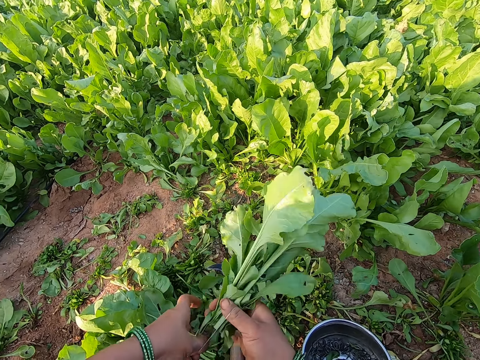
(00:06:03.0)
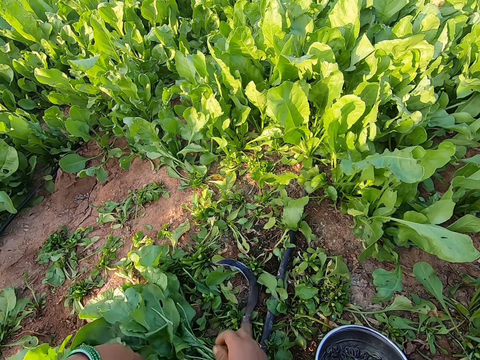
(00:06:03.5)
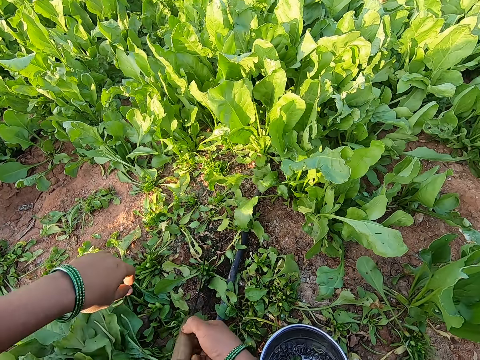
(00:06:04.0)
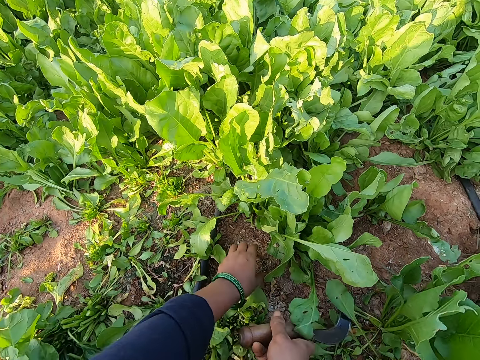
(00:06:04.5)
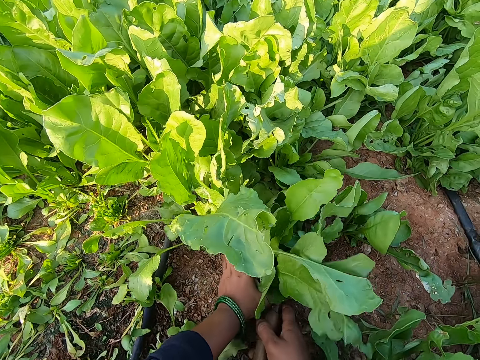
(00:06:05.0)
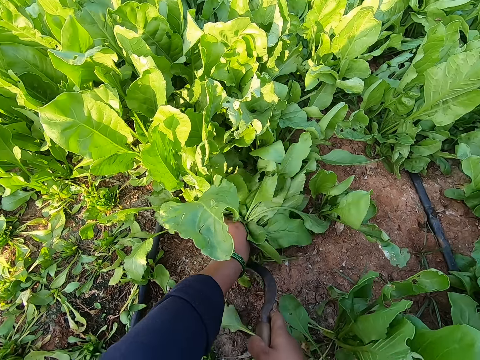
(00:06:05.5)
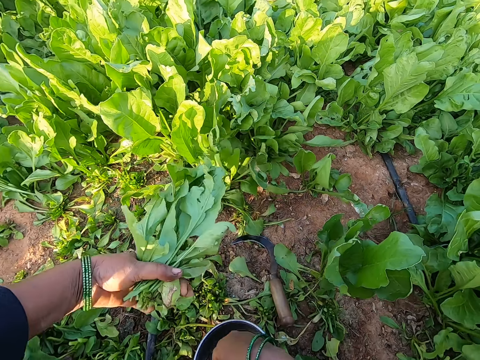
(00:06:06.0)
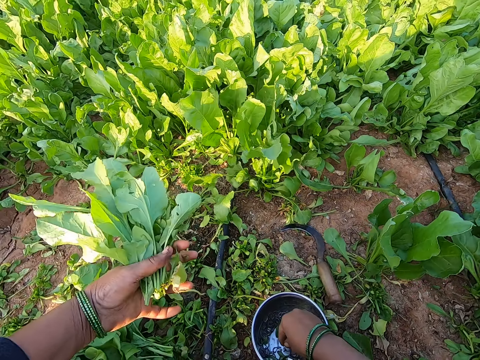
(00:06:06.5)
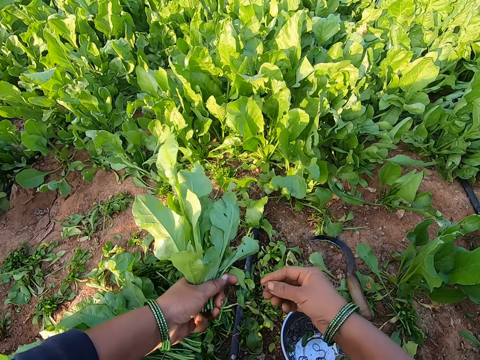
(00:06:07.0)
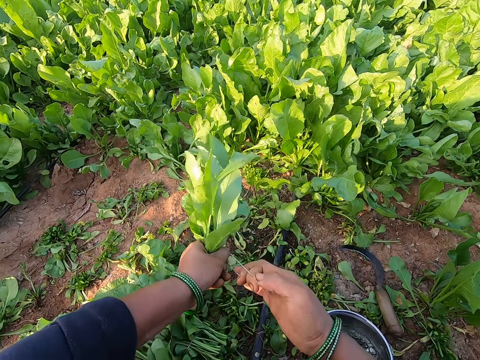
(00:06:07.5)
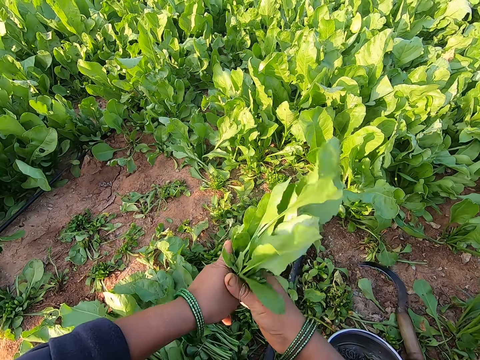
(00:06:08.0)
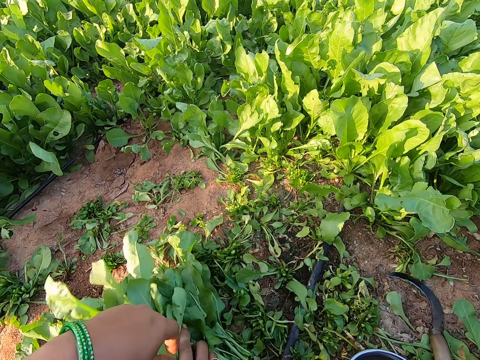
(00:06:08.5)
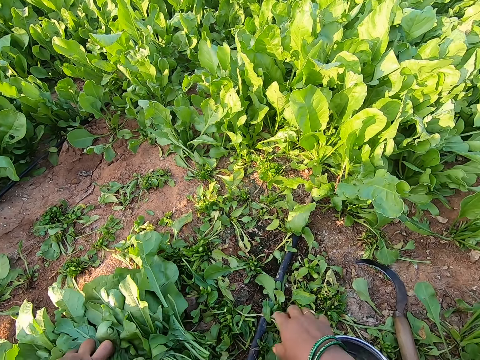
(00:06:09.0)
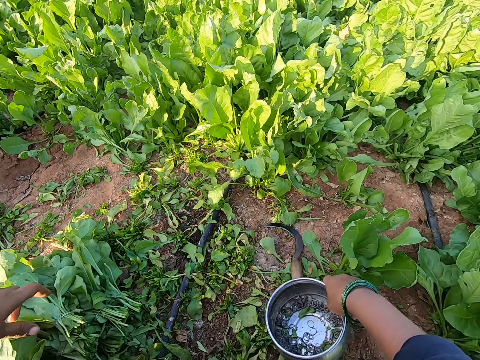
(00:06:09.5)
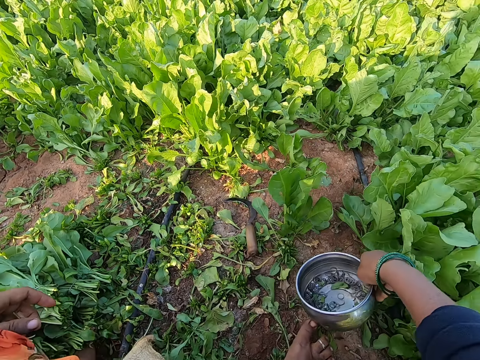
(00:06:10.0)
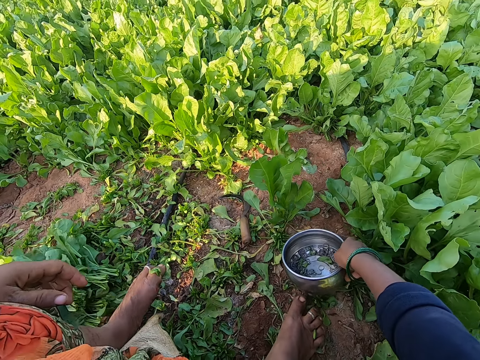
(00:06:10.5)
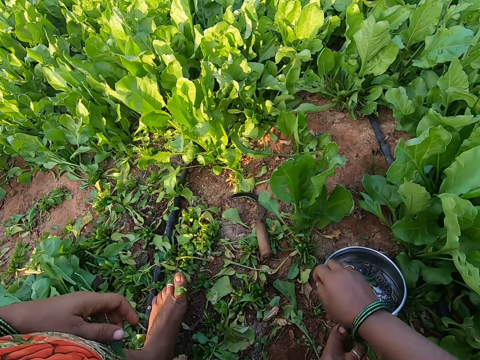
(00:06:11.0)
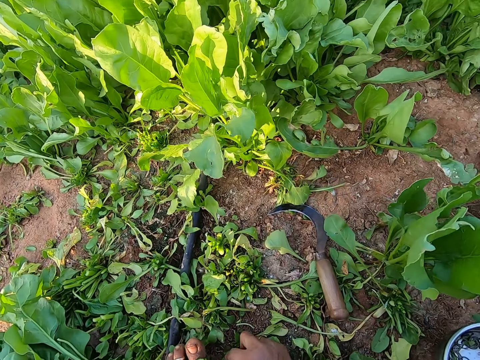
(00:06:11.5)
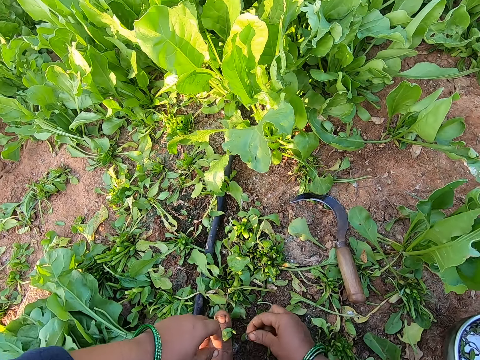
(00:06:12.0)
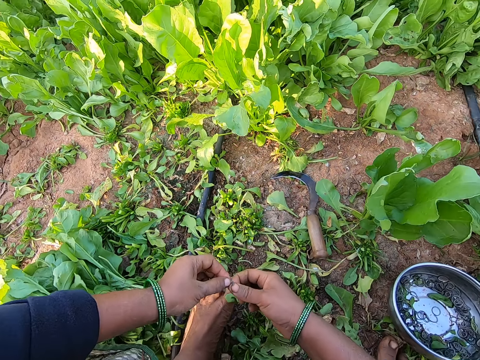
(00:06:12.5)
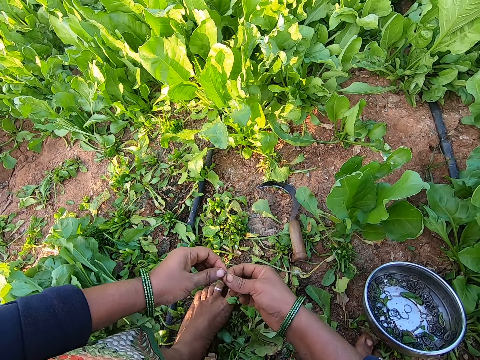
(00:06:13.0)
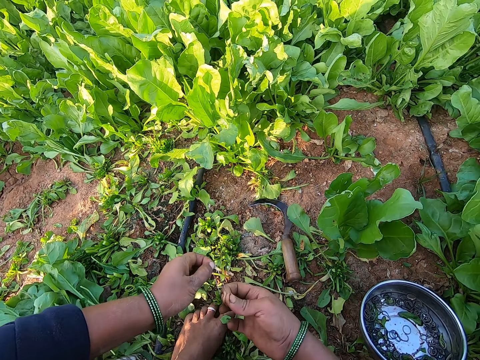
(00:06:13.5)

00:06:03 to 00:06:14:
The camera wearer drops the leaves on the ground with her right hand. She picks the knife from the ground with her right hand. She grabs some spinach leaves on the ground with her left hand. She cuts the leaves on the ground with the knife in her right hand. She drops the knife on the ground with her right hand. She picks a rubber band from the bowl with her right hand. She ties the leaves with the rubber band in both hands. She drops the leaves on the ground with her right hand. She picks the bowl from the ground with her right hand. She places the bowl aside on the ground with her right hand. She picks a leaf from the ground with her right hand. She picks a rubber band from the ground. She peels the leaf with both hands. She holds the rubber band from the ground.

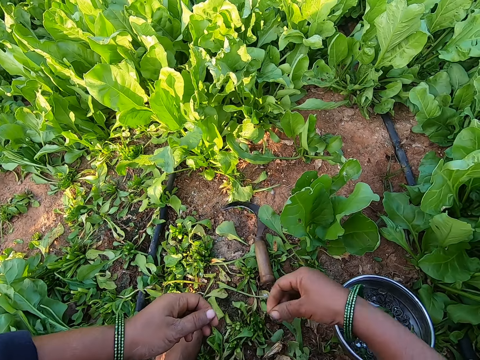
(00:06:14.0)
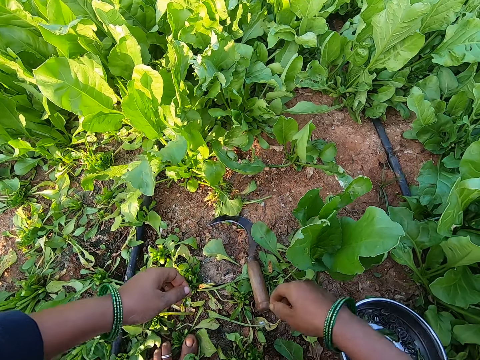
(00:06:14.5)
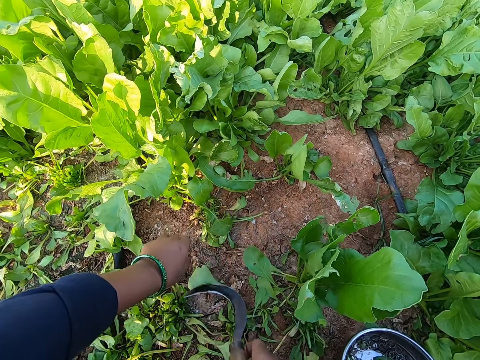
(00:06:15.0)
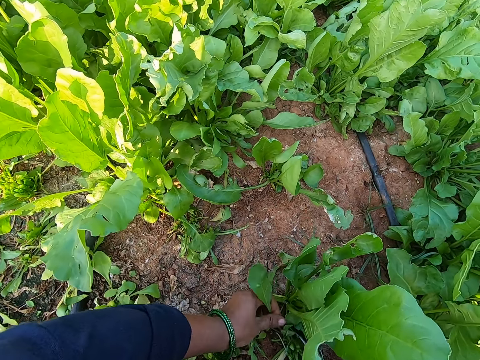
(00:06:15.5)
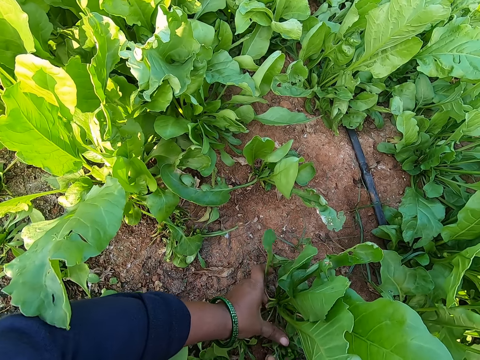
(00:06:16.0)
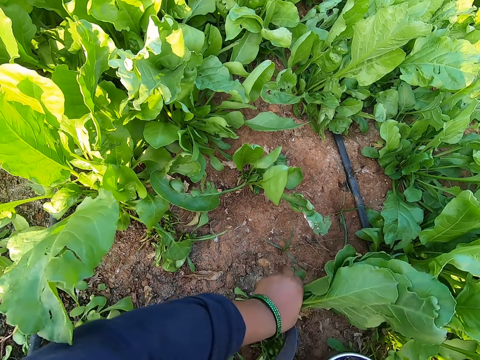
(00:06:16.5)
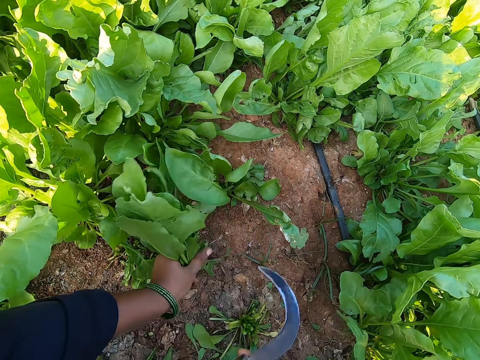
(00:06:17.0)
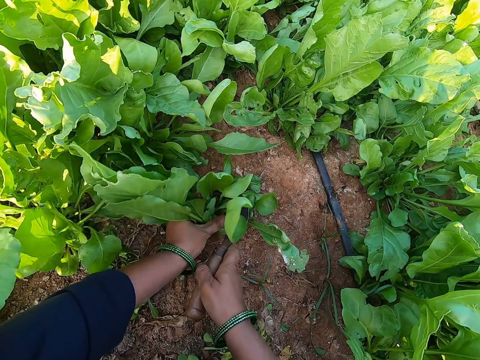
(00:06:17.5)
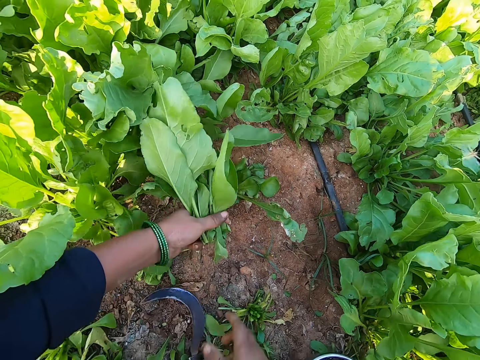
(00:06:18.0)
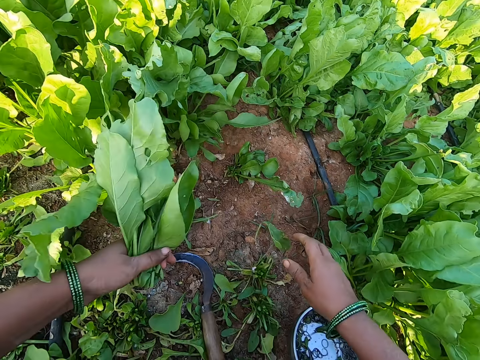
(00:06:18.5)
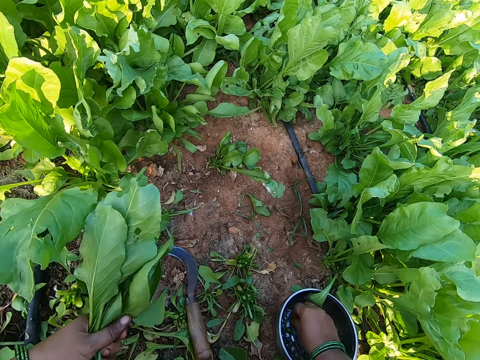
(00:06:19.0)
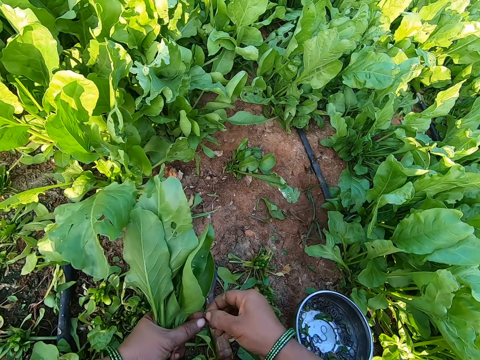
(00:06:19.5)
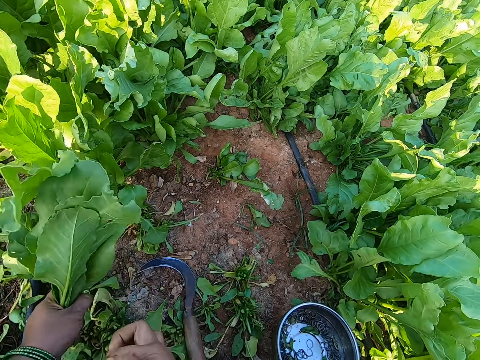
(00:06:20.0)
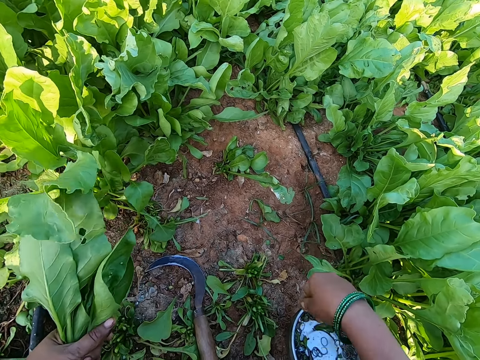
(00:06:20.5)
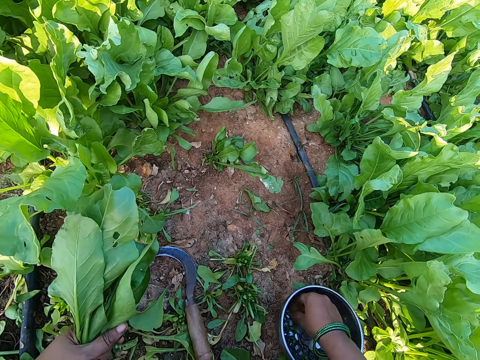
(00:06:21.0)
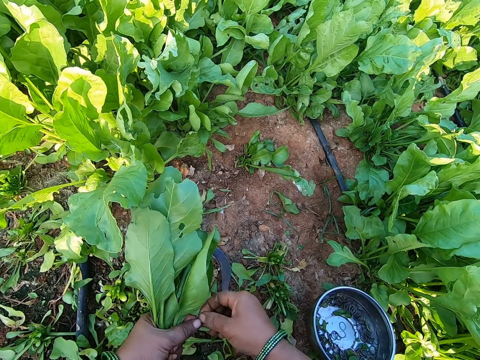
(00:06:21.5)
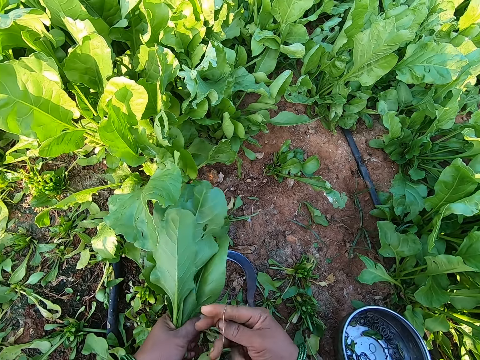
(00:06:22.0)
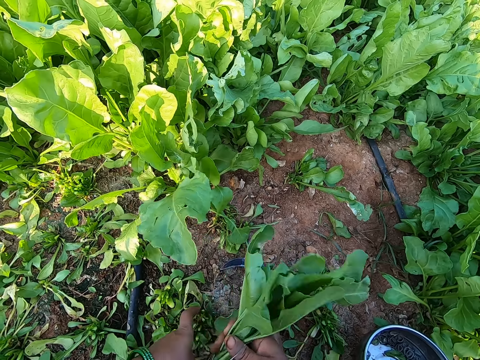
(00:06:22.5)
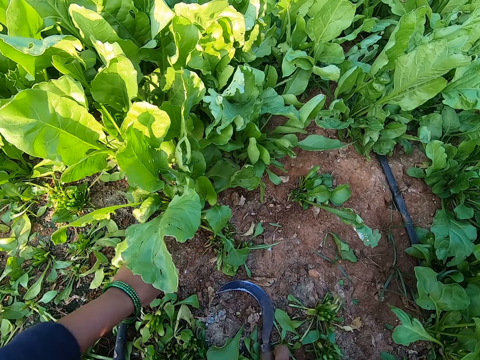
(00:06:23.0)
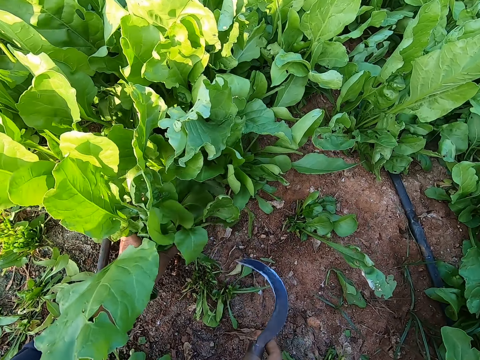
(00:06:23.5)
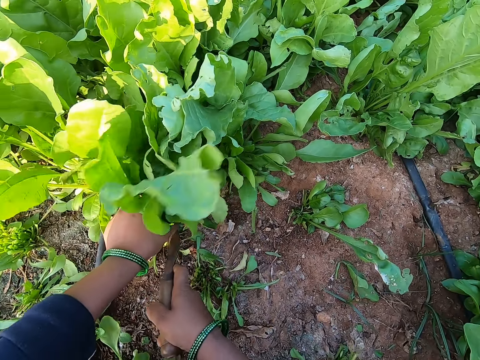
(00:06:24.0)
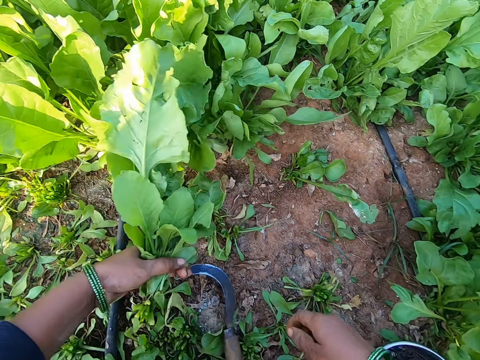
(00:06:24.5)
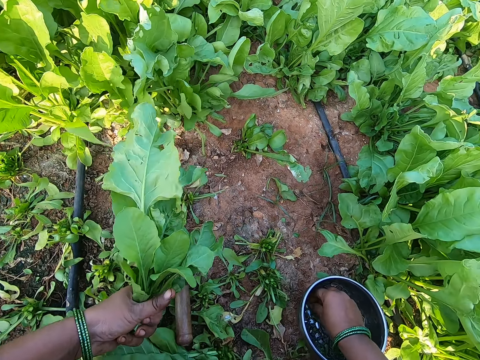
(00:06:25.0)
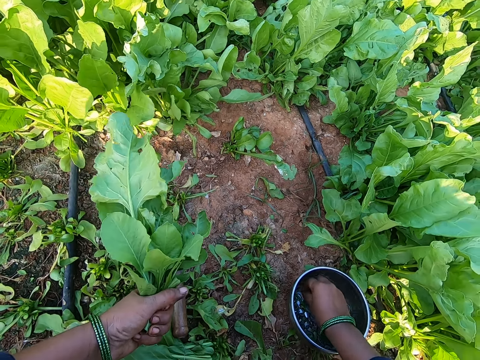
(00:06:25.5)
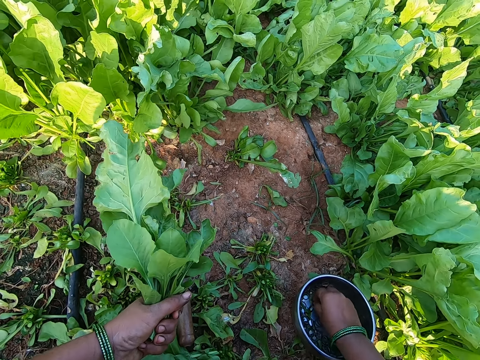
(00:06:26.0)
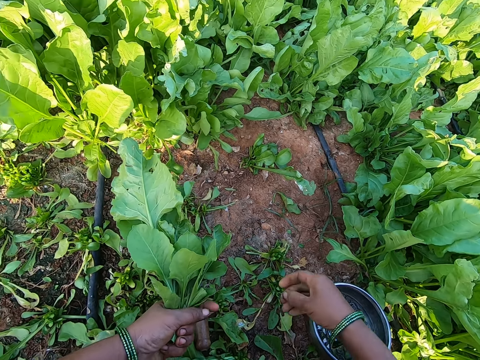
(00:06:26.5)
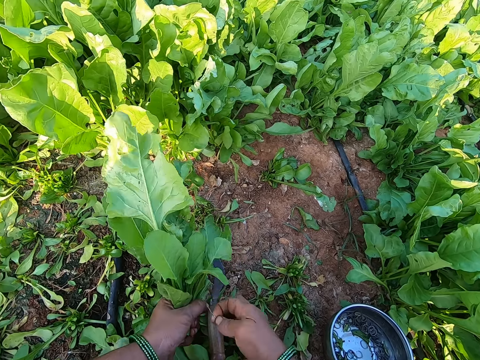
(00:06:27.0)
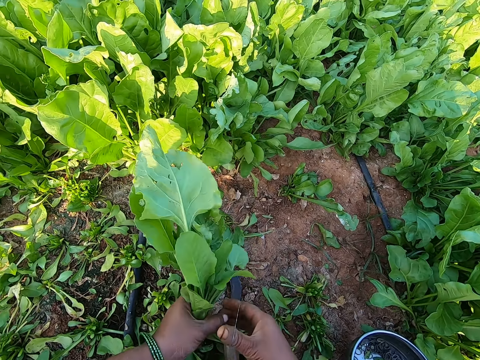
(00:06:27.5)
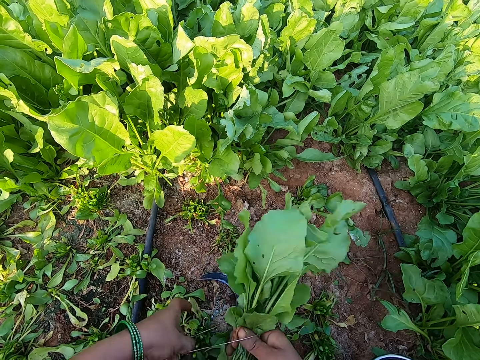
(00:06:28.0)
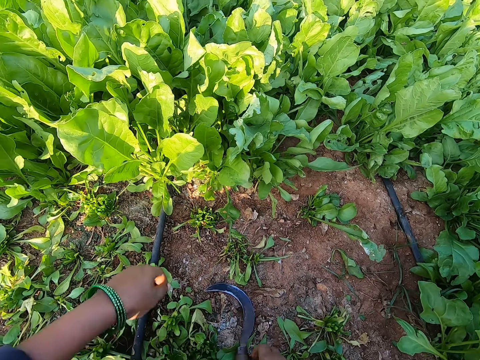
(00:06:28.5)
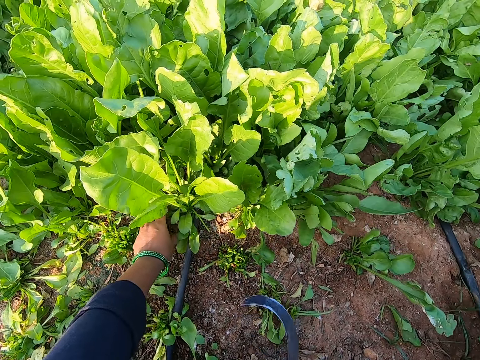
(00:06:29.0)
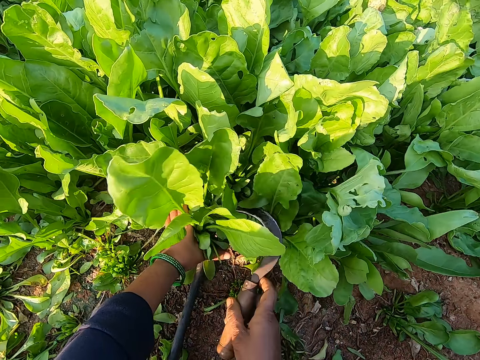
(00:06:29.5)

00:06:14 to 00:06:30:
The camera wearer drops the leaf in the bowl with her right hand. She puts the rubber band in the bowl. She picks the knife from the ground with her right hand. She grabs some spinach leaves on the ground with her left hand. She cuts the leaves on the ground with the knife in her right hand. She grabs some leaves on the ground with her left hand. She cuts the leaves on the ground with the knife in her right hand. She drops the knife on the ground with her right hand. She holds the spinach with both hands. She picks a leaf from the leaves with her right hand. She drops the leaf on the ground with her right hand. She picks a rubber band from the bowl with her right hand. She ties the leaves with the rubber band in both hands. She picks a rubber band from the bowl with her right hand. She ties the leaves with the rubber band in both hands. She drops the leaves on the ground with her right hand. She picks the knife from the ground with her right hand. She grabs some leaves on the ground with her left hand. She cuts the leaves on the ground with the knife in her right hand. She drops the knife on the ground with her right hand. She picks a rubber band from the bowl with her right hand. She ties the leaves with the rubber band in both hands. She holds the rubber band with both hands. She drops the leaves on the ground with her right hand. She picks the knife from the ground with her right hand. She grabs some leaves on the ground with her left hand.
